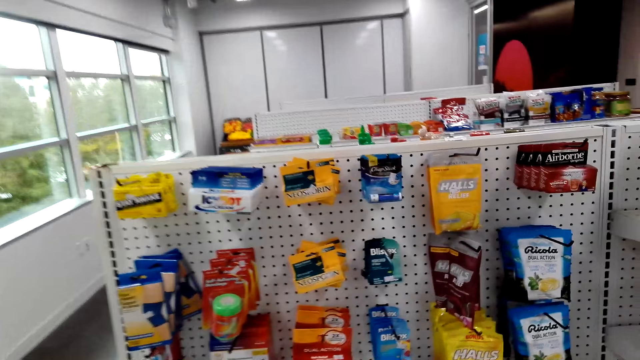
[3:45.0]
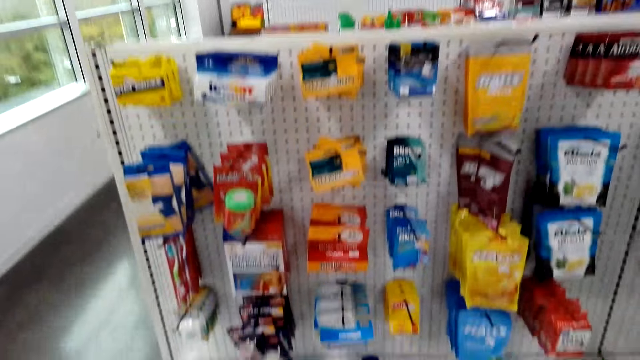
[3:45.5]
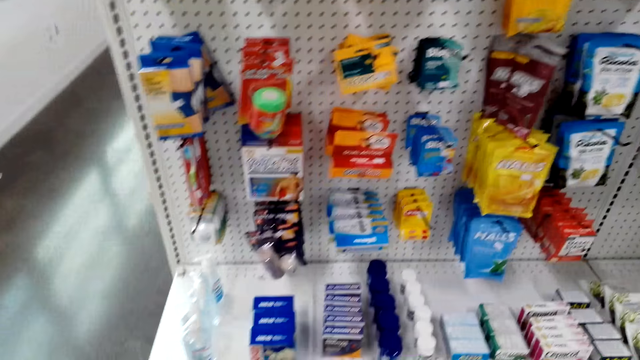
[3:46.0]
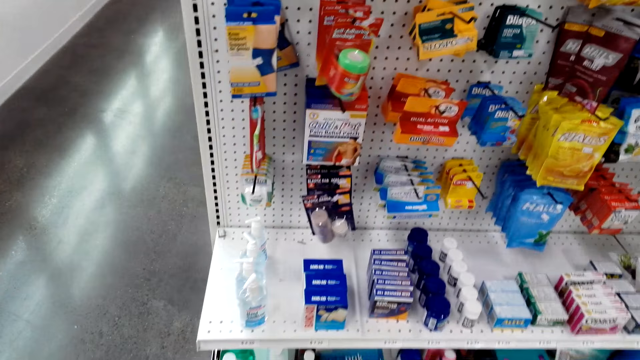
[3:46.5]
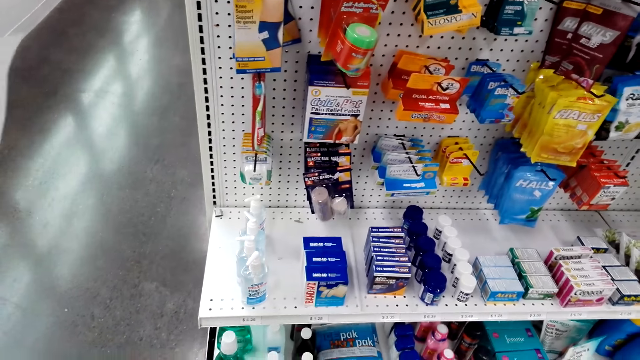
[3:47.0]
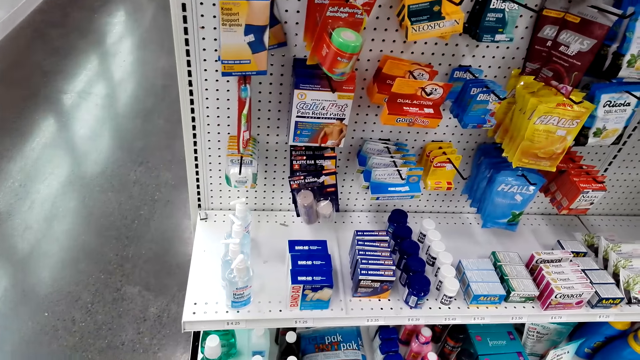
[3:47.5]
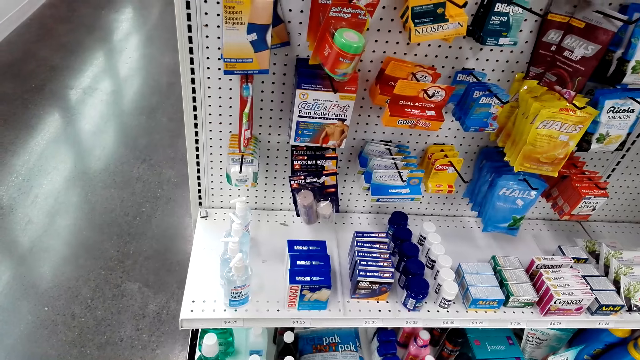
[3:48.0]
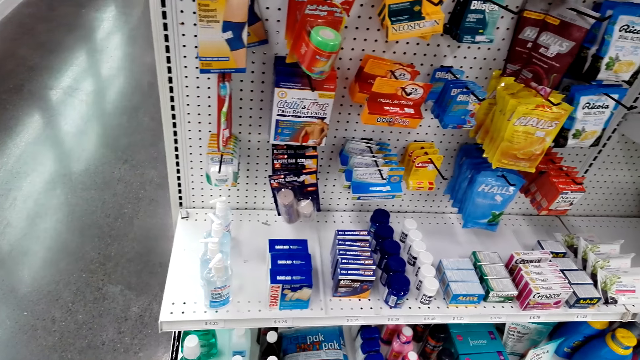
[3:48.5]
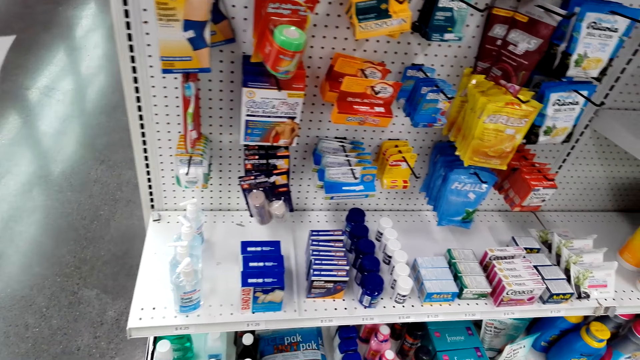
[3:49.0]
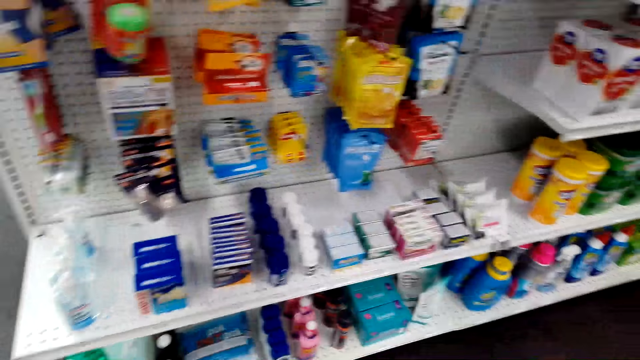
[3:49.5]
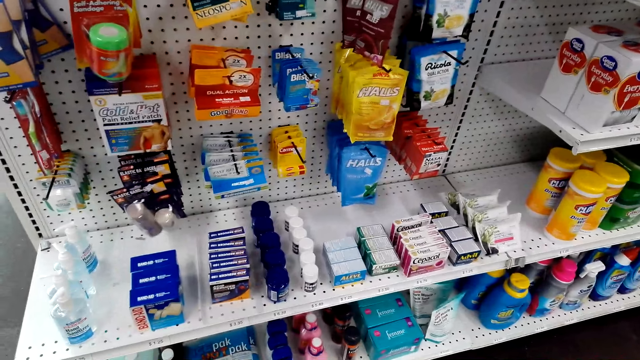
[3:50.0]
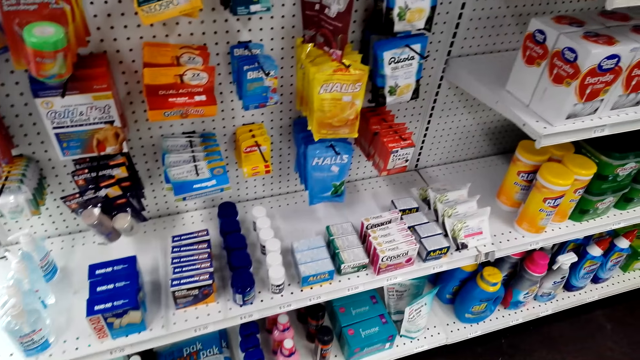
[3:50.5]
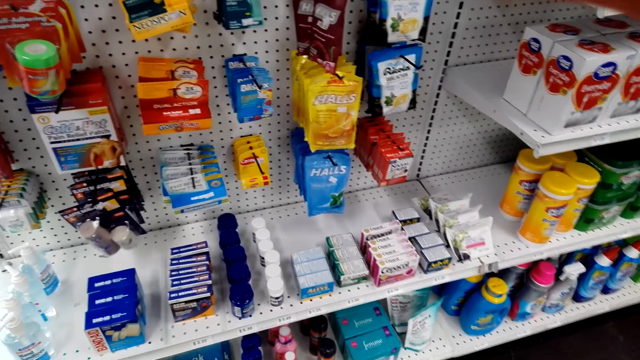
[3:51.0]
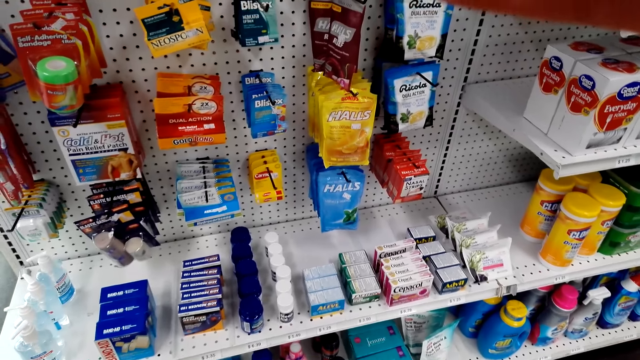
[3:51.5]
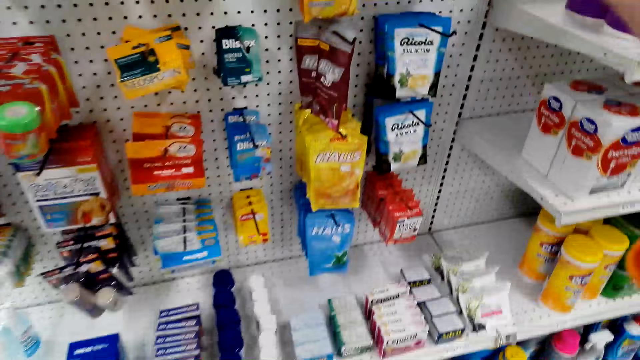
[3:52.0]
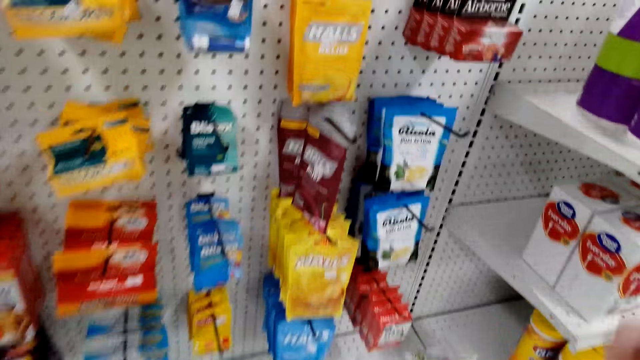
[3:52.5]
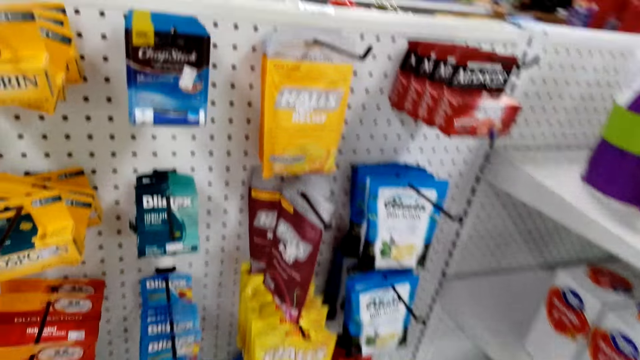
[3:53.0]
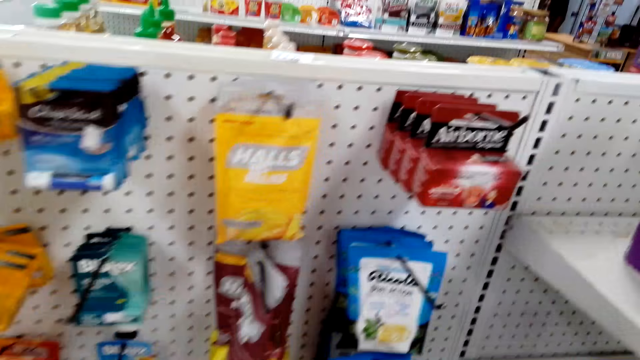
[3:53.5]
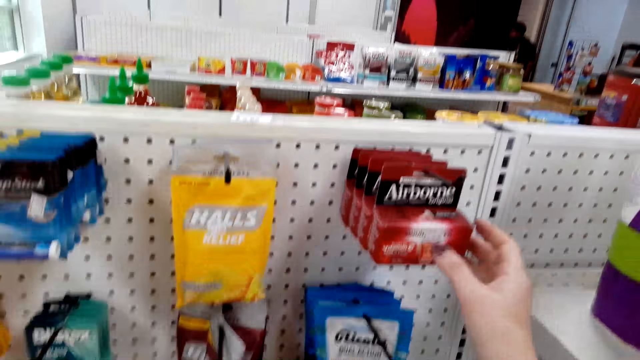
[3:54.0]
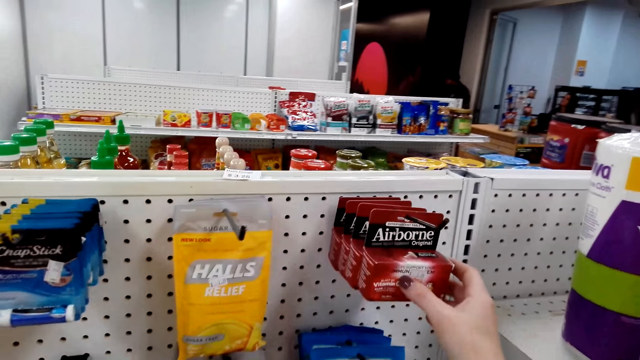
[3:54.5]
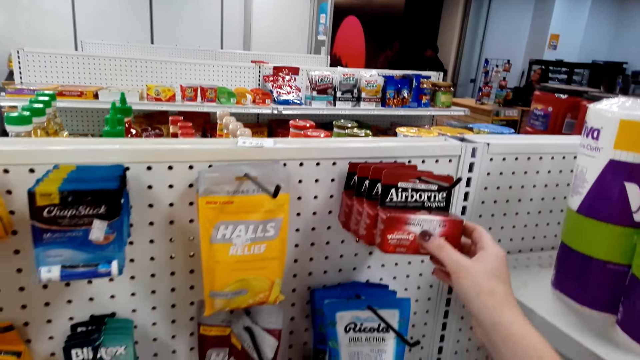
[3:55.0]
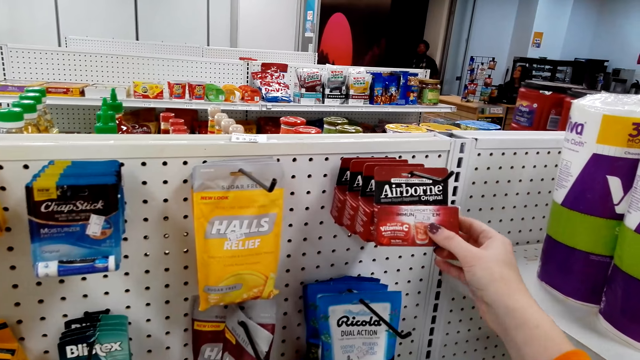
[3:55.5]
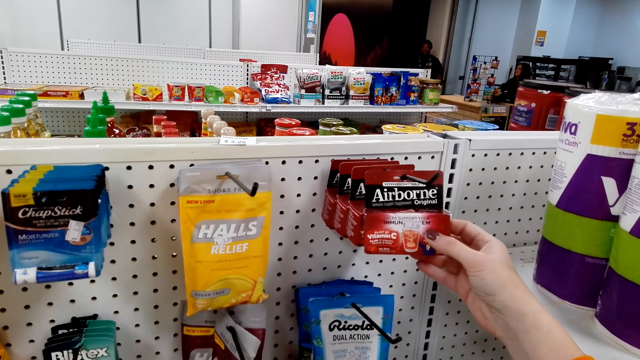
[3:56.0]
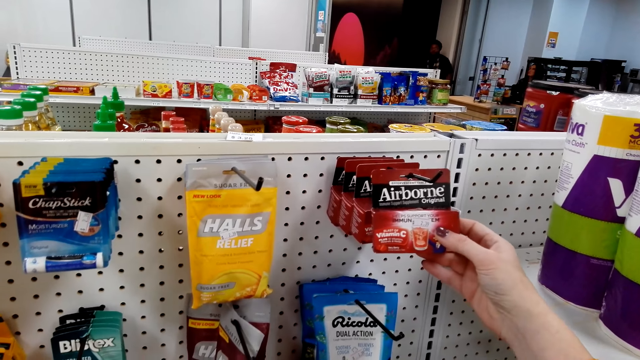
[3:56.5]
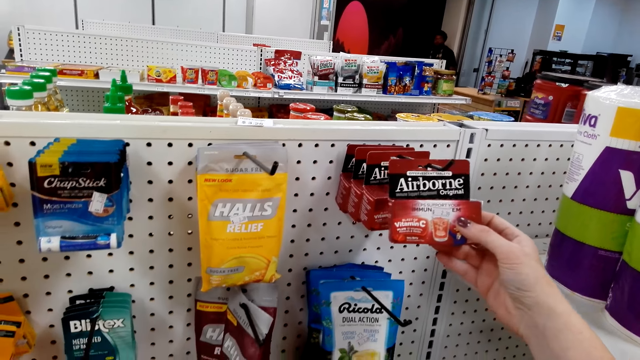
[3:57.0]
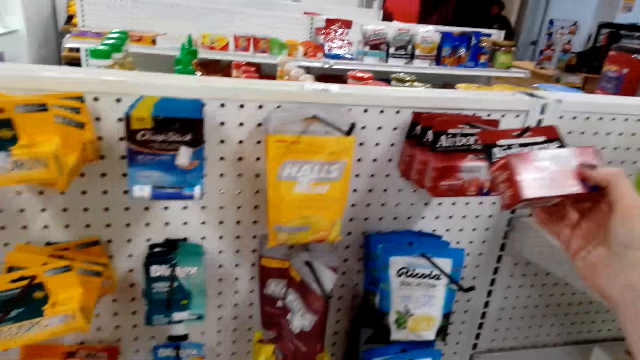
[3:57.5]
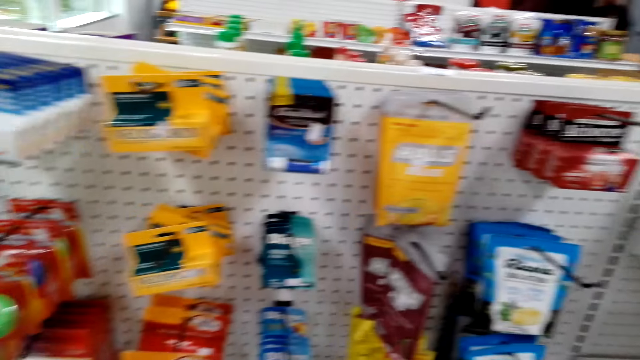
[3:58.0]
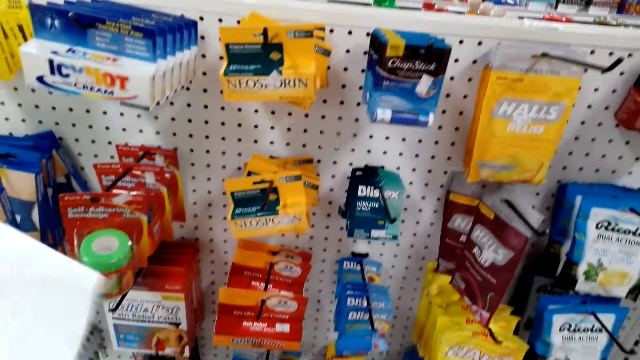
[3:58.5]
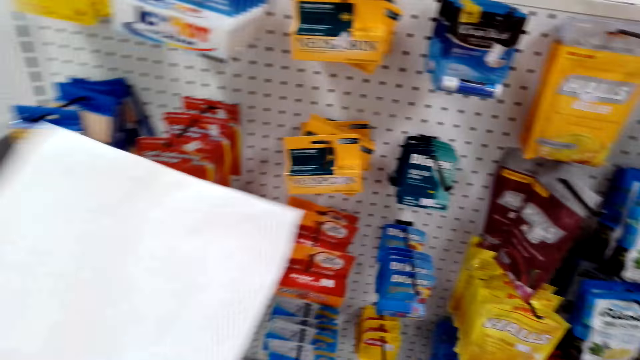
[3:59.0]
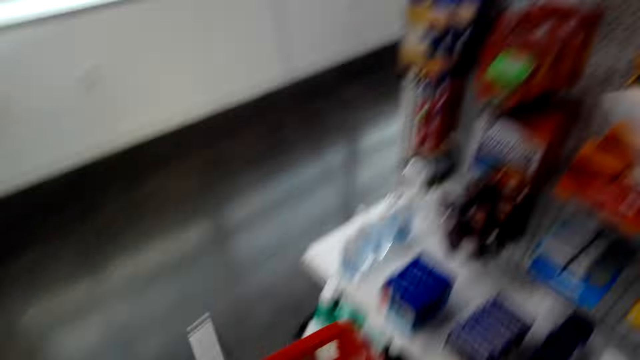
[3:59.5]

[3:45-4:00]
The camera wearer looks around. They look around again. They touch the box in the hanger shelf. They hold airborne. They remove airborne on the hook.

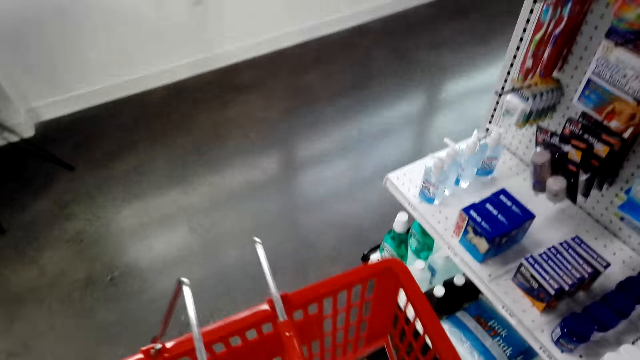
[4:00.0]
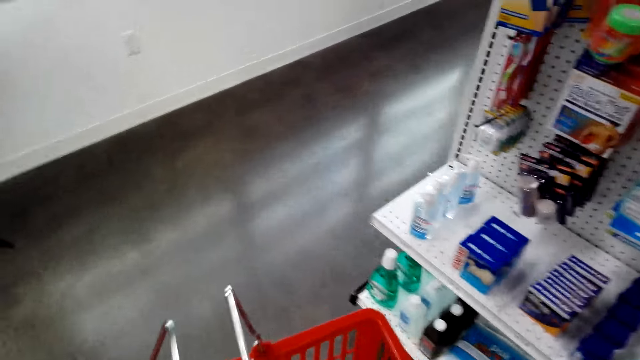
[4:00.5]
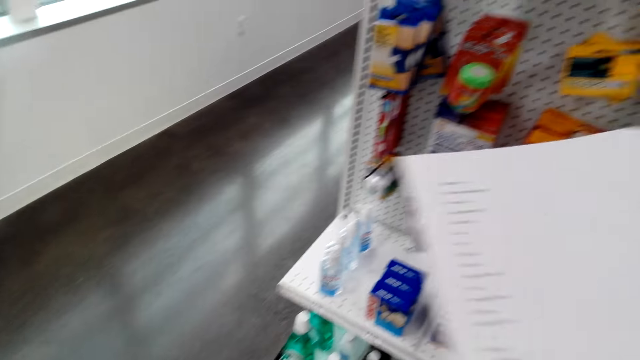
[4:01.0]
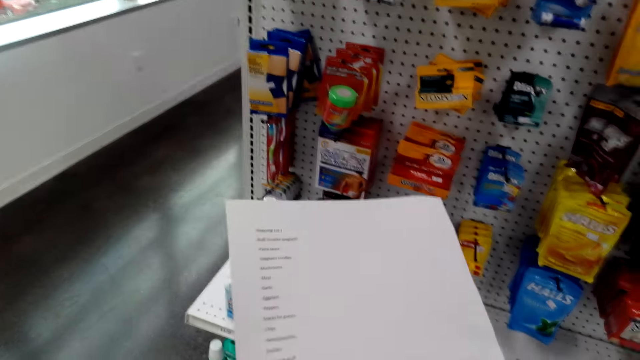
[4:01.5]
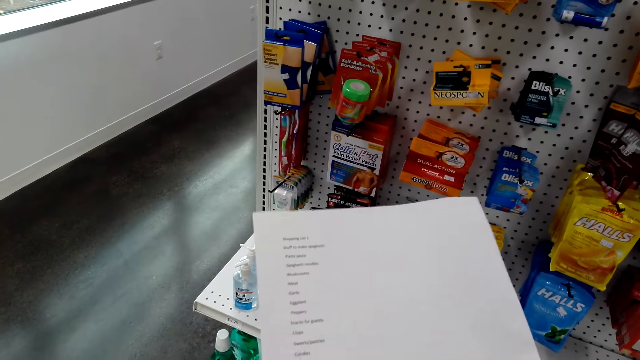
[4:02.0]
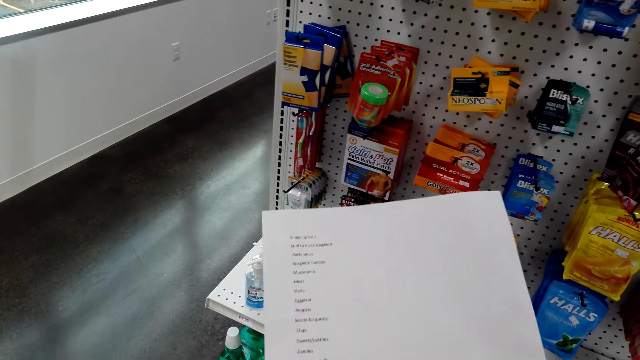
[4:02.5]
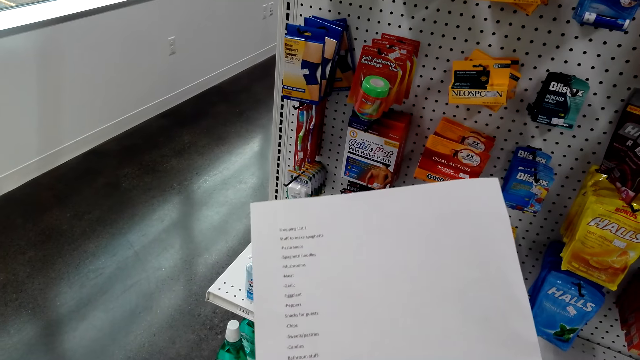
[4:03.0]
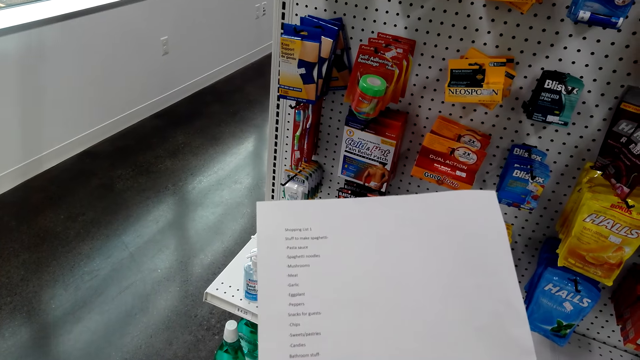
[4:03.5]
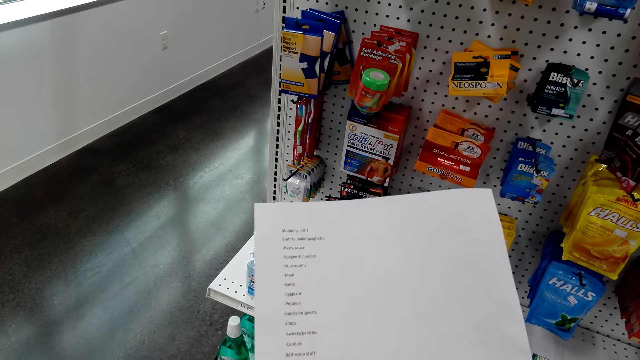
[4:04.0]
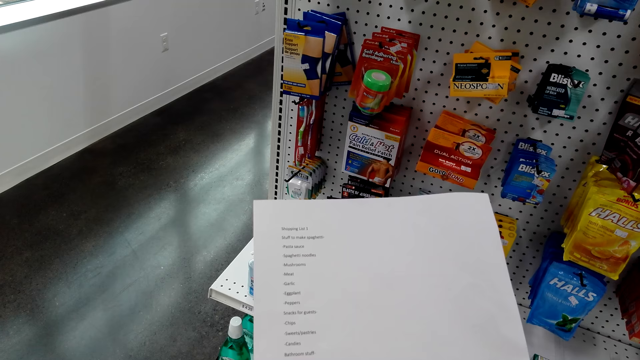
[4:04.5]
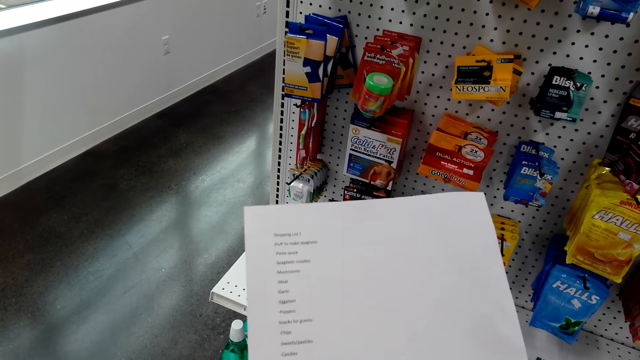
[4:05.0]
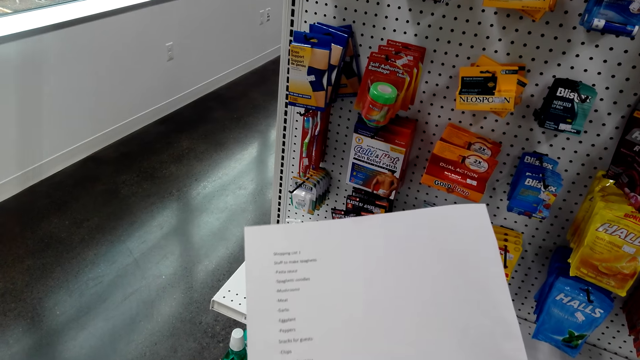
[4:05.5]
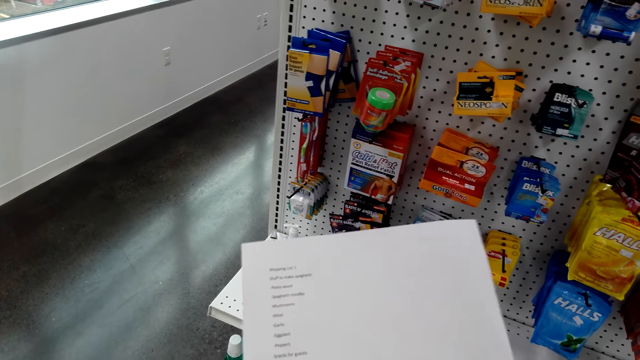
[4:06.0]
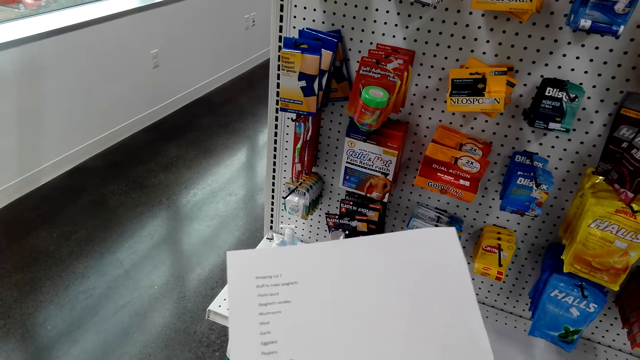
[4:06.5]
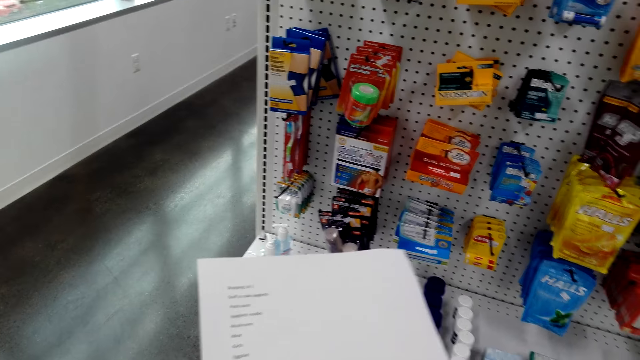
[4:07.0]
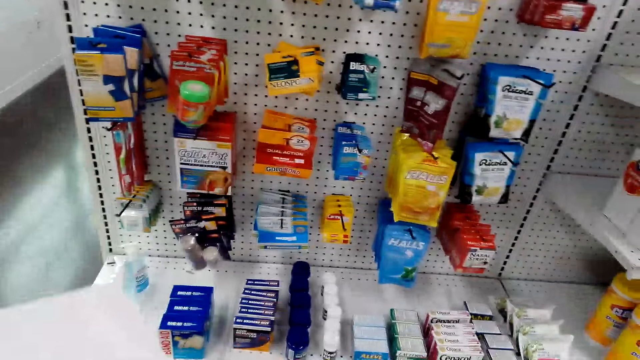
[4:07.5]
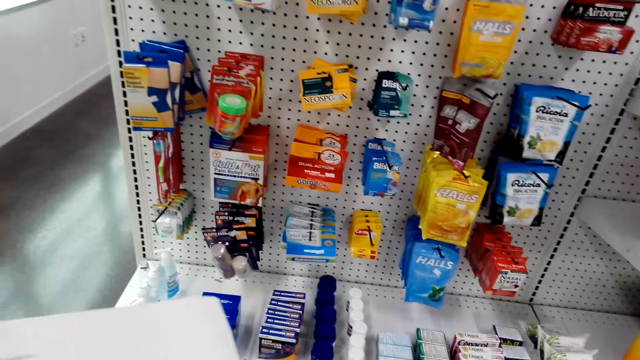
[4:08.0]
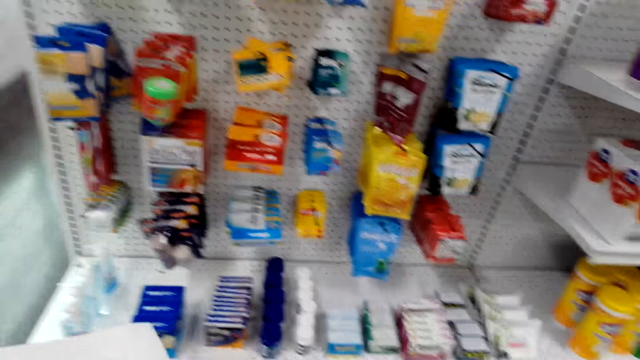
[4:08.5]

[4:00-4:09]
The camera wearer puts airborne in the shopping basket. They read the shopping list paper. They look around.
